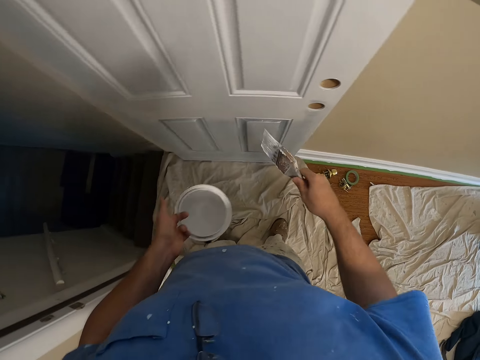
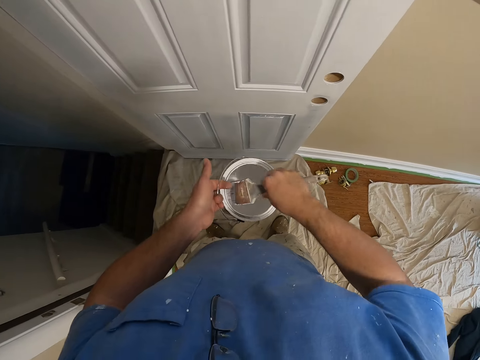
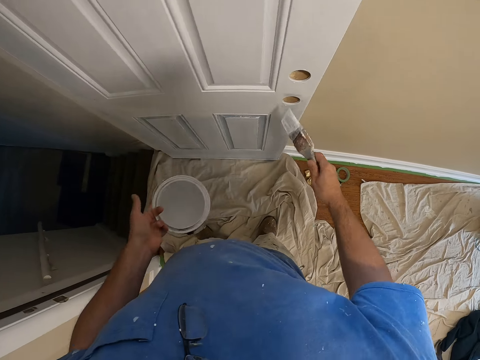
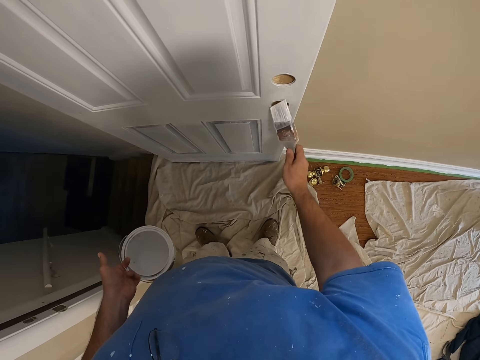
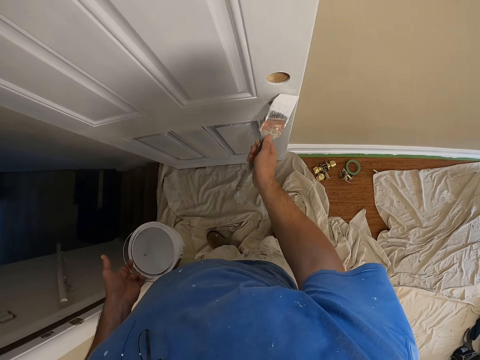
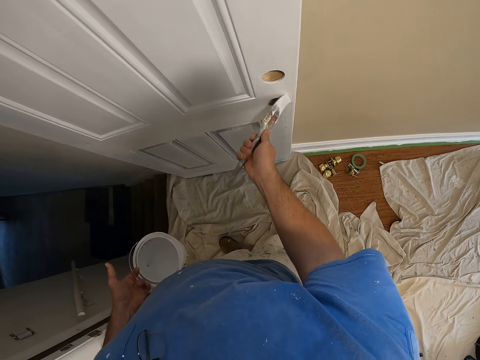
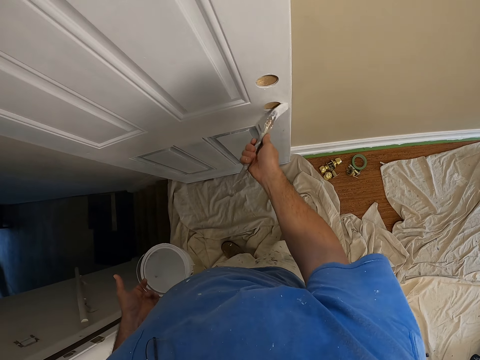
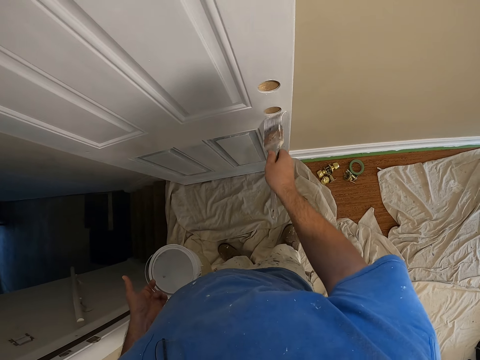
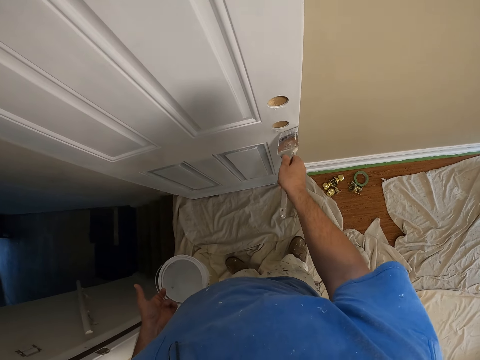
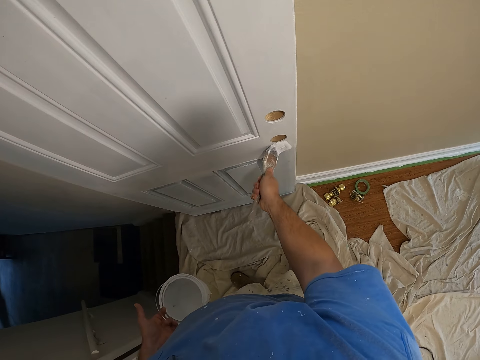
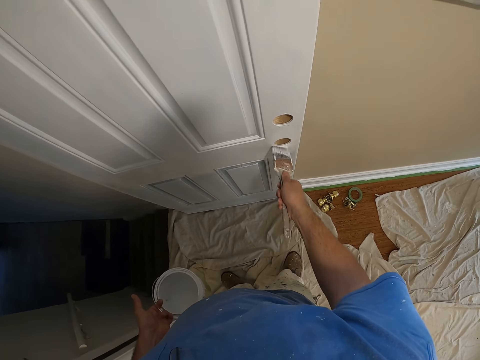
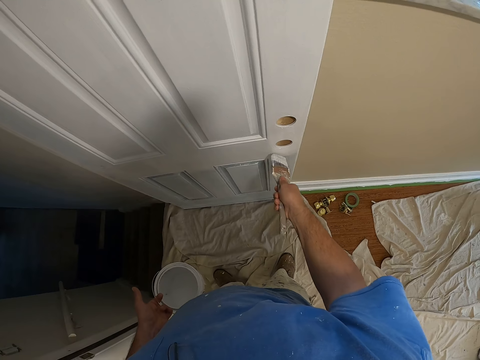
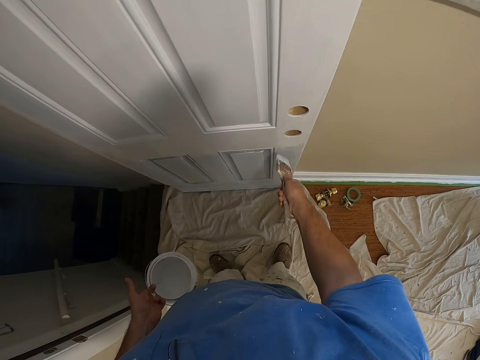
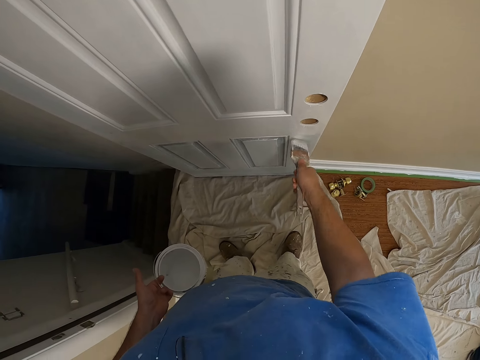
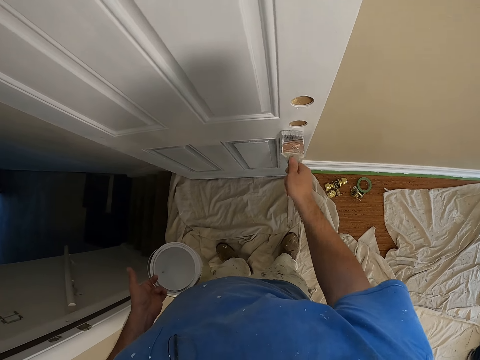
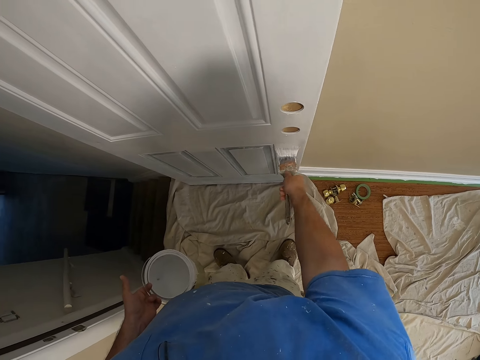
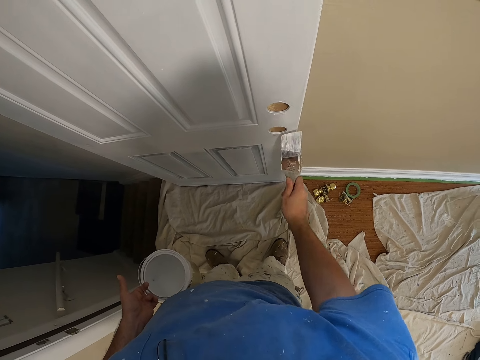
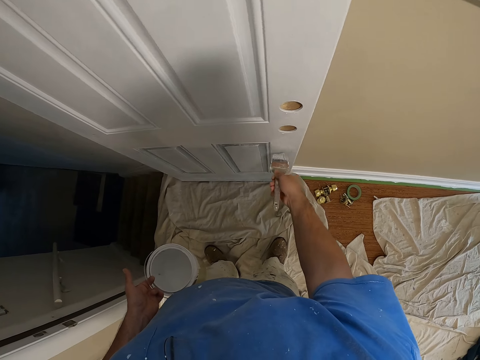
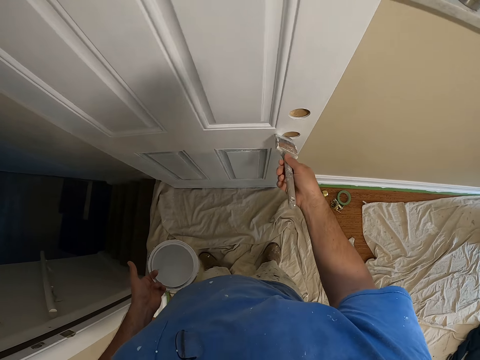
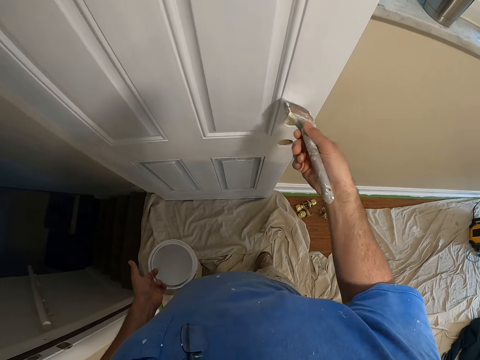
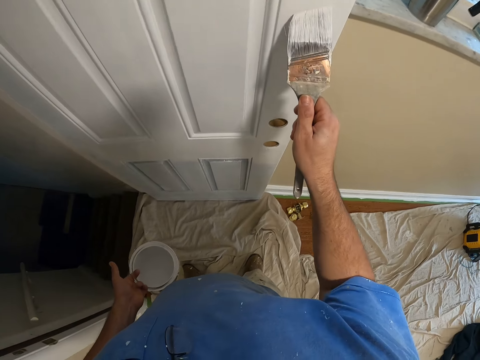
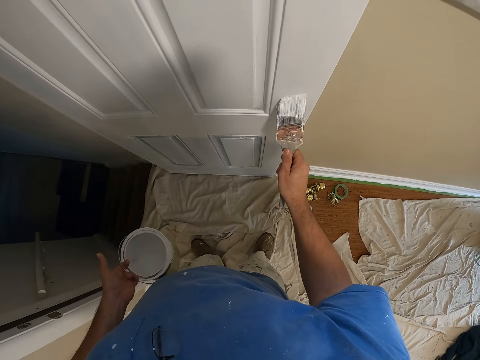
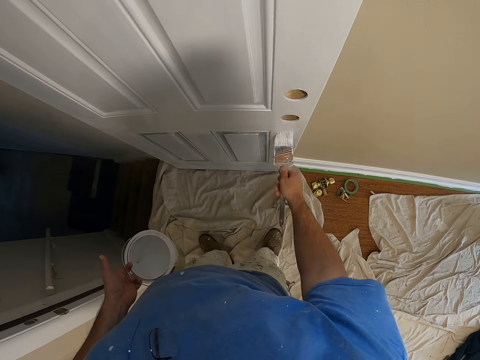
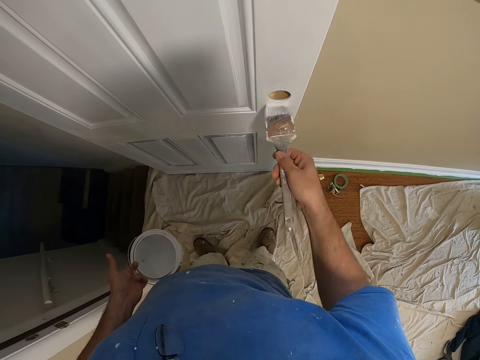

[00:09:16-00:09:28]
The camera wearer dips the paint brush in the paint can. They paint the door using the paint brush.

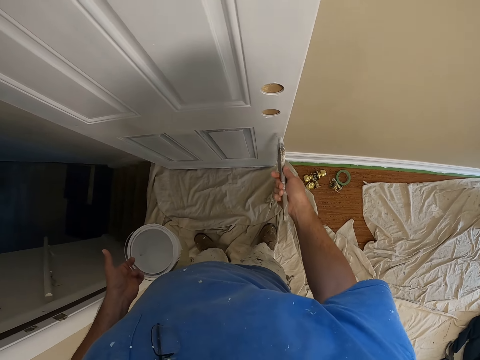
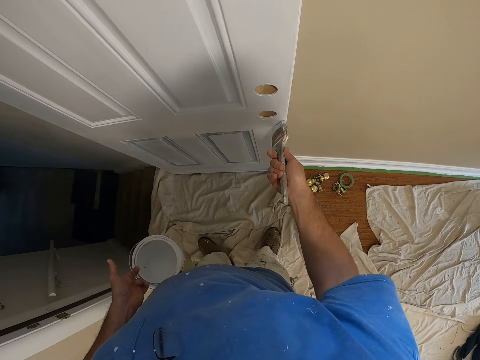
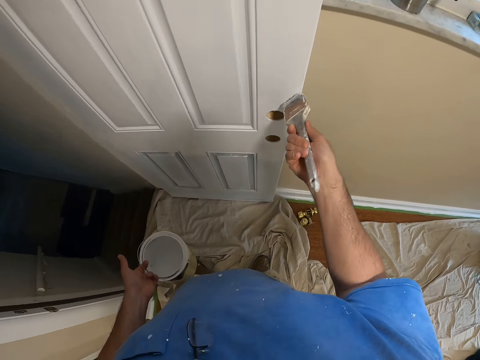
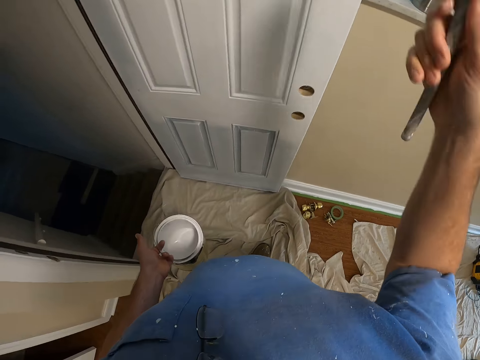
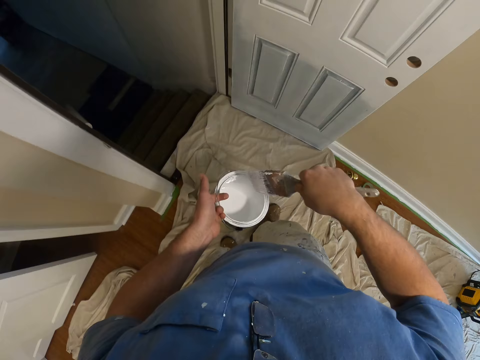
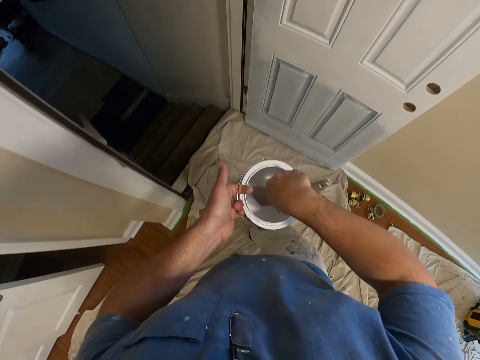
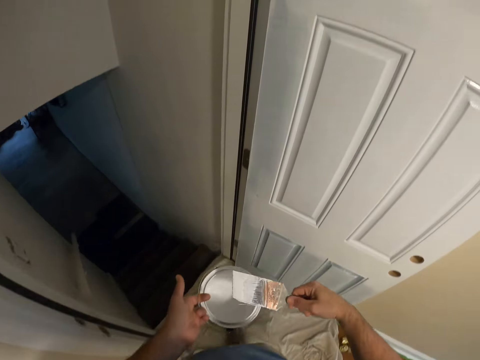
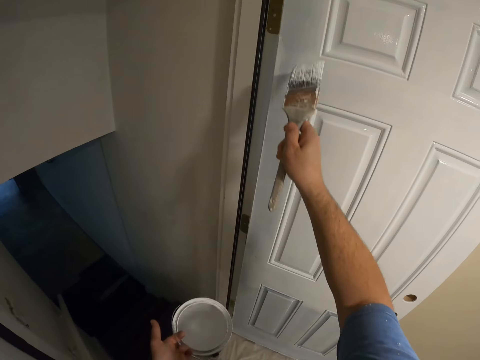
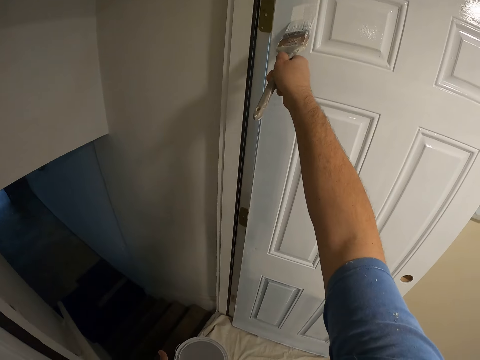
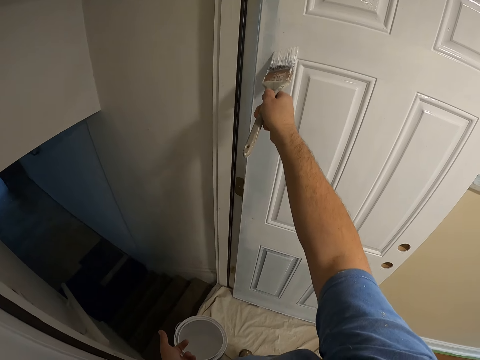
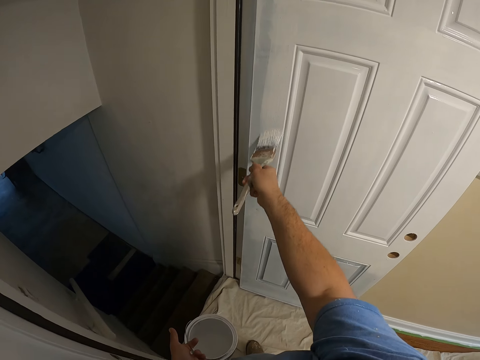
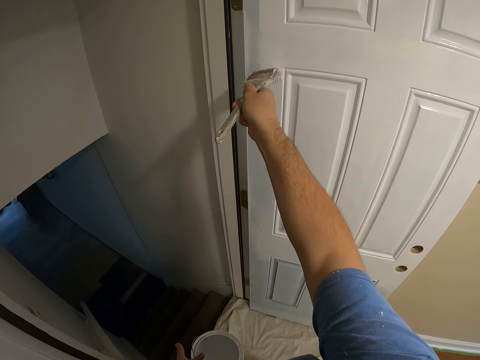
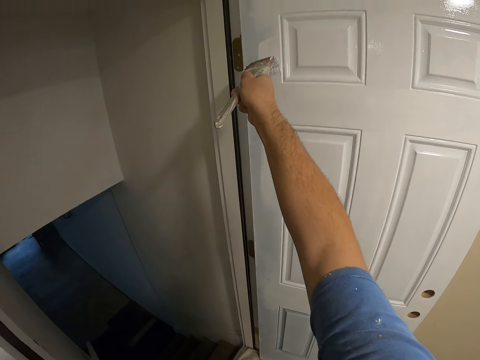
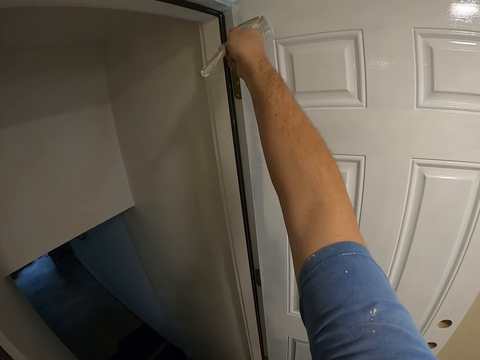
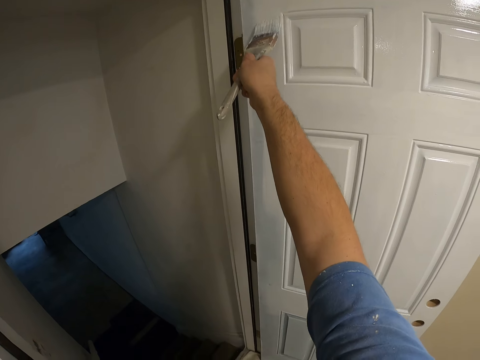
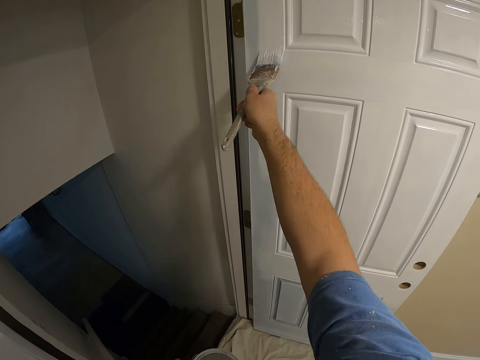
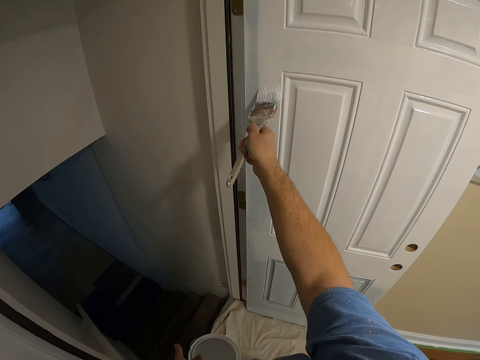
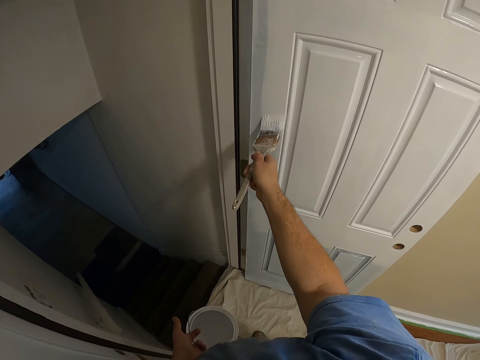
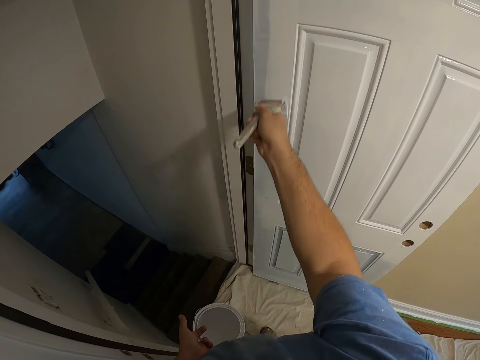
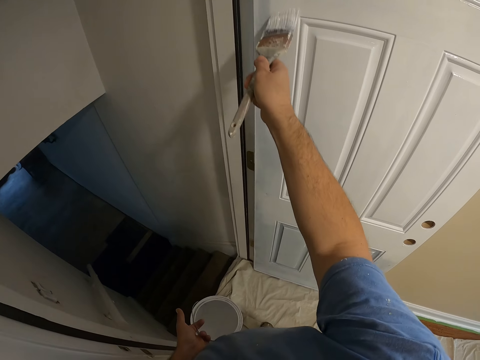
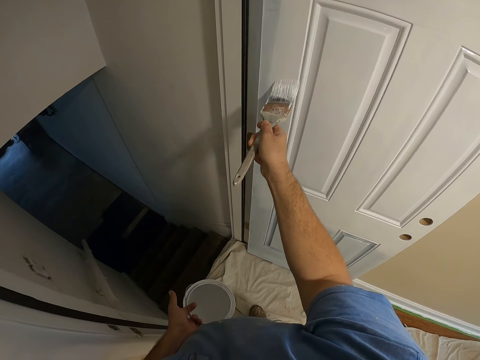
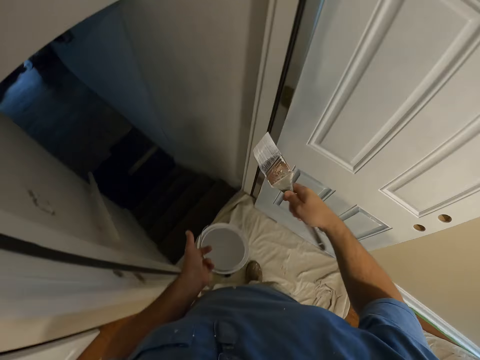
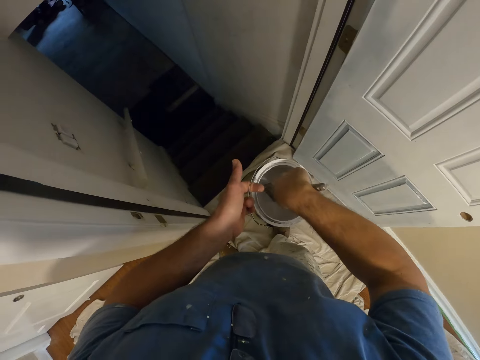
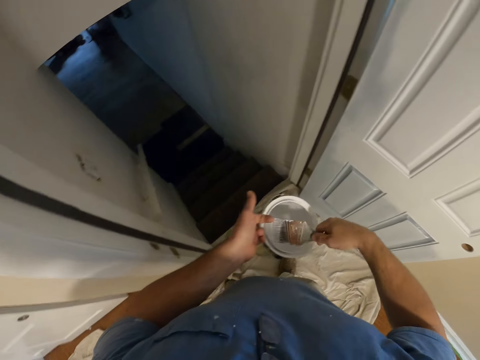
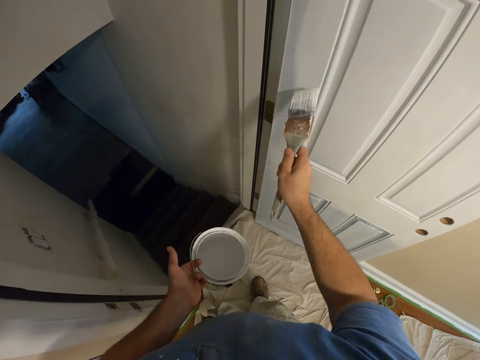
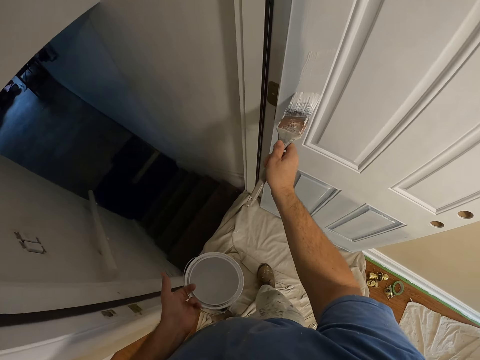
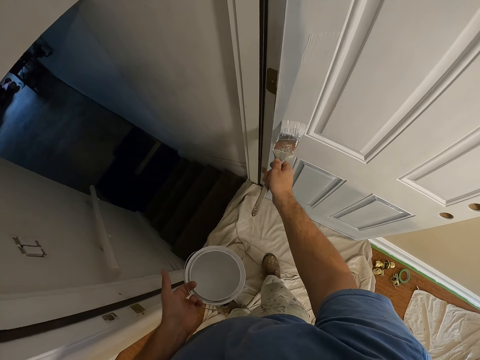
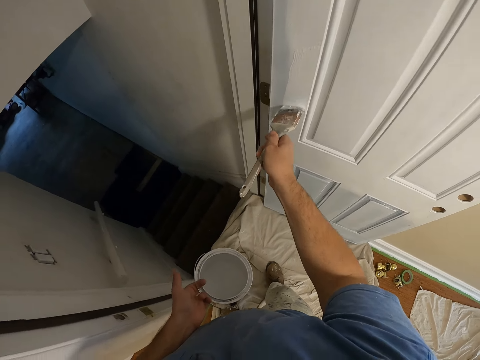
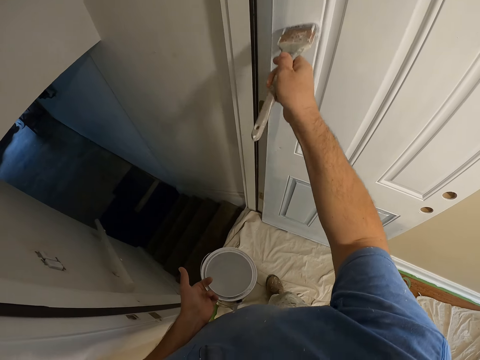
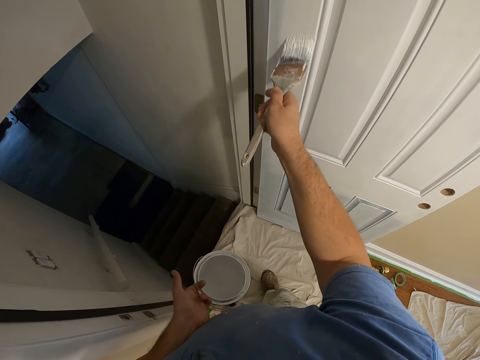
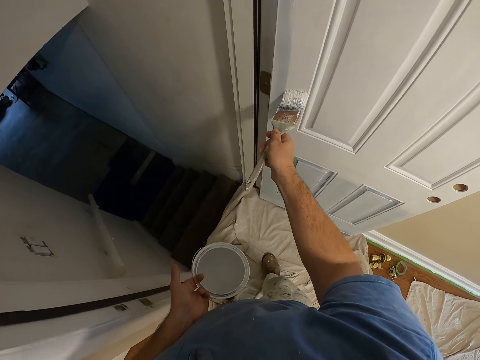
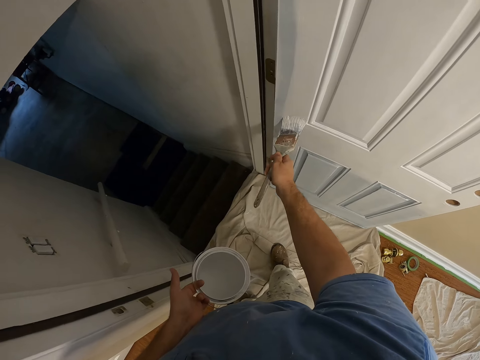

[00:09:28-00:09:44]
The camera wearer dips the paint brush in the paint can. They move in the room. They paint the door using the paint brush. They dip the paint brush in the paint can. They paint the door using the paint brush.
